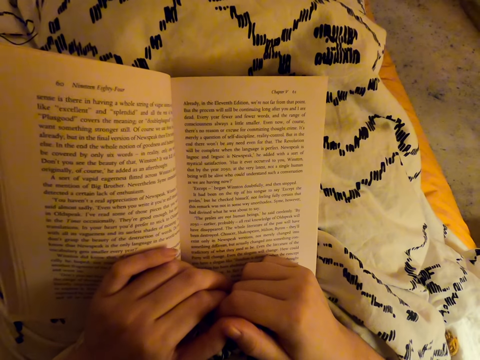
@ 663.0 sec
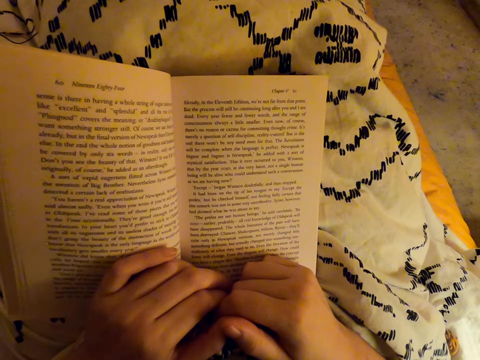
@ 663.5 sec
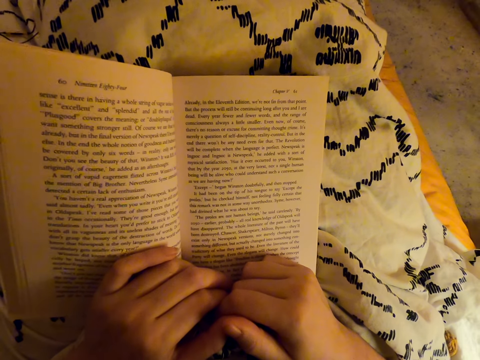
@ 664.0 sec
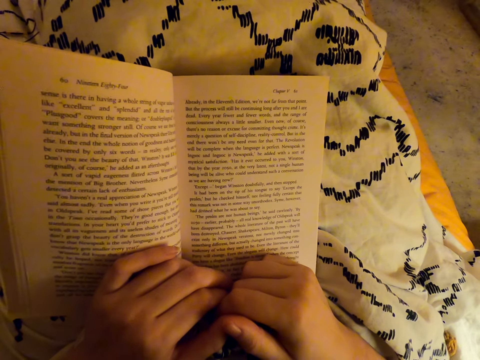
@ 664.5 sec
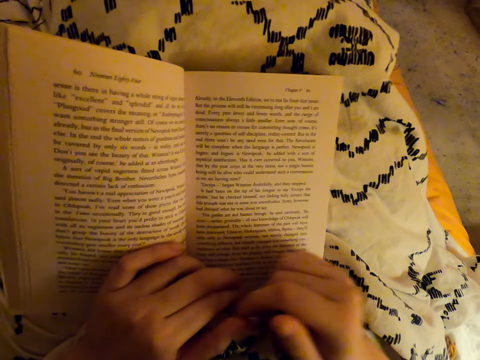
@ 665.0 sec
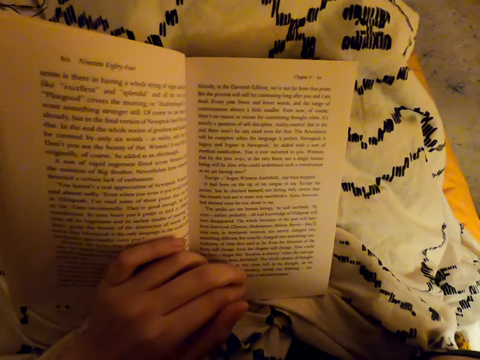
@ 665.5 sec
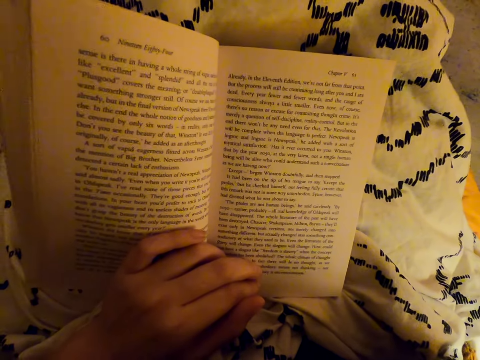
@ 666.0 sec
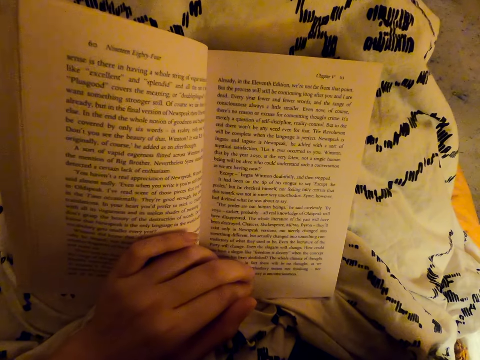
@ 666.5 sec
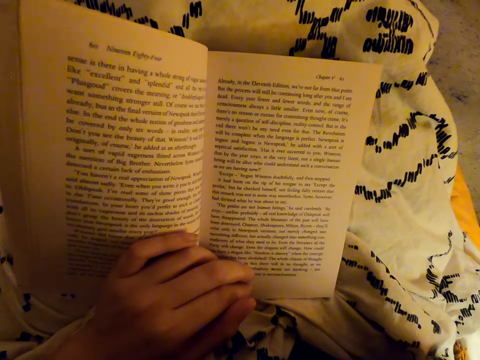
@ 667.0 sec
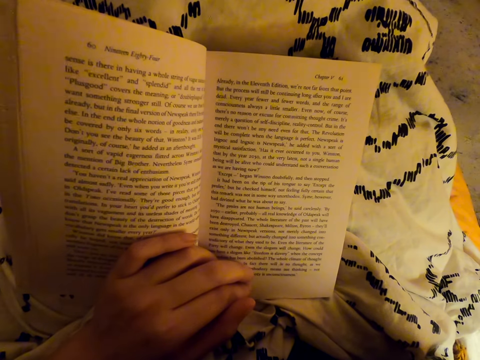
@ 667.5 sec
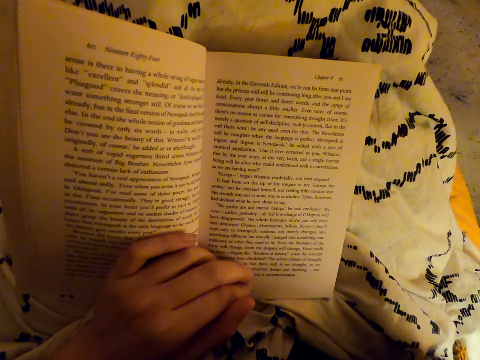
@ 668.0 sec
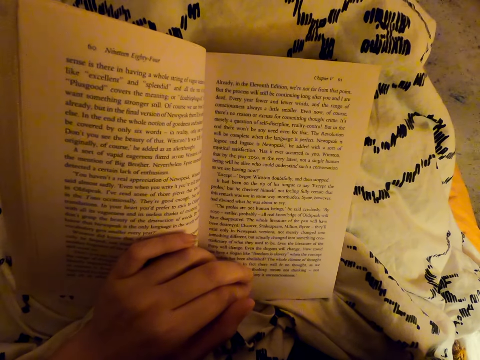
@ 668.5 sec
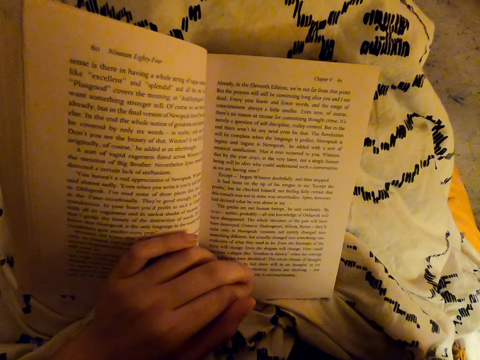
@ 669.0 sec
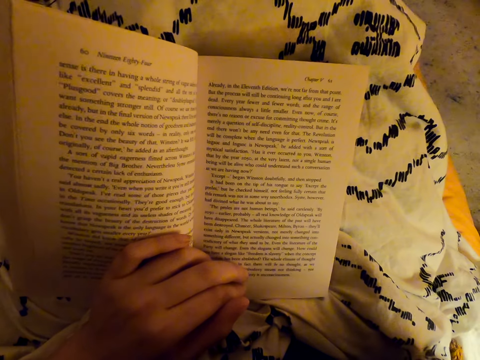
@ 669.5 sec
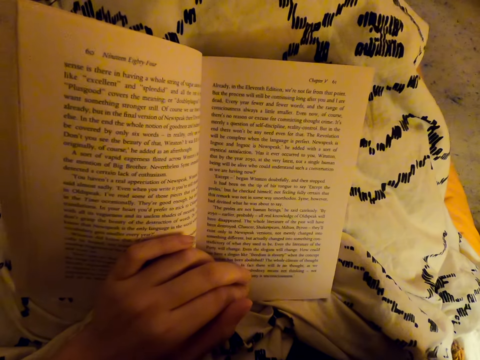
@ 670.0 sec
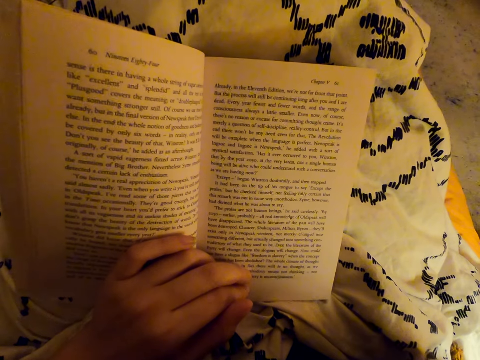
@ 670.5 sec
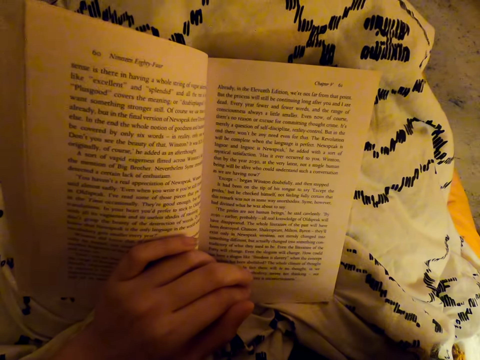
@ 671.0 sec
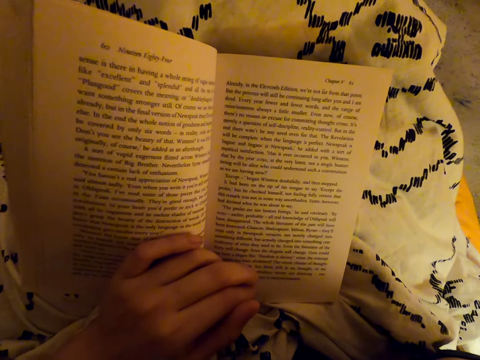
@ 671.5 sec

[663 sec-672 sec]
The camera wearer raises a hand. They fix the camera.

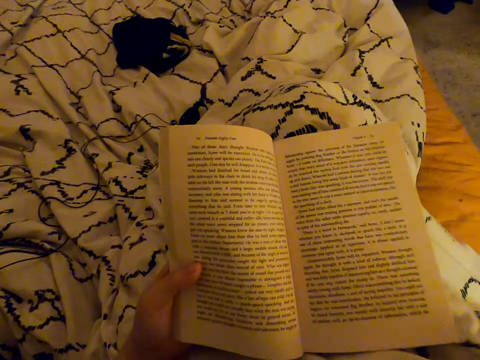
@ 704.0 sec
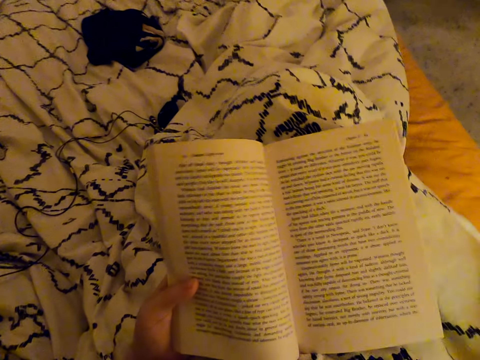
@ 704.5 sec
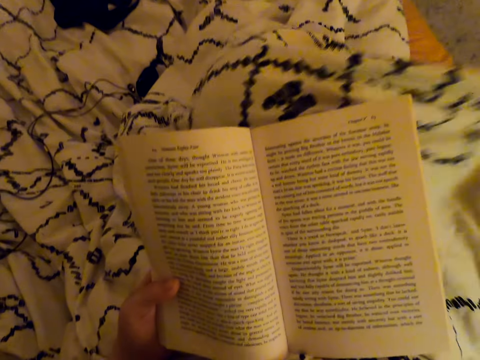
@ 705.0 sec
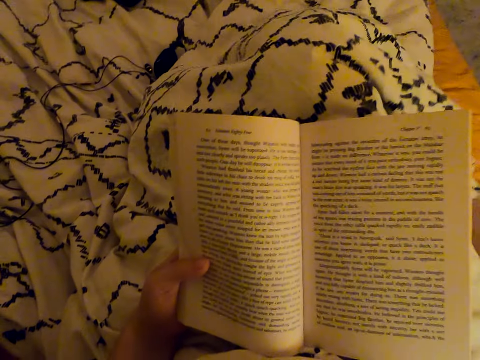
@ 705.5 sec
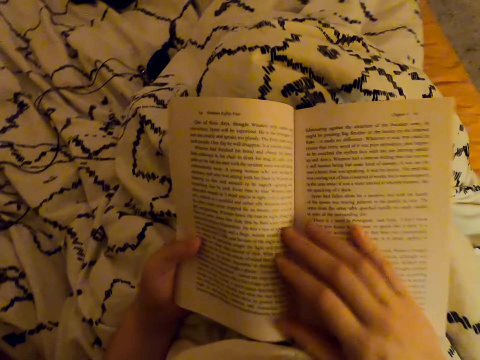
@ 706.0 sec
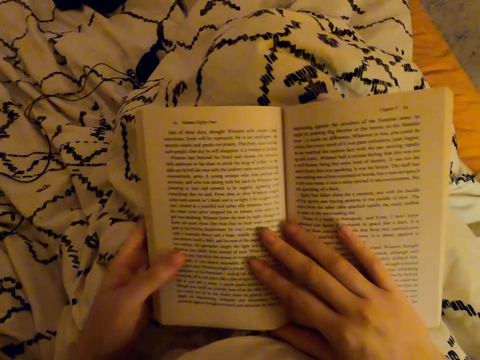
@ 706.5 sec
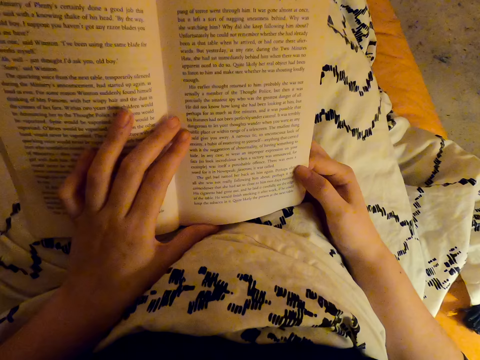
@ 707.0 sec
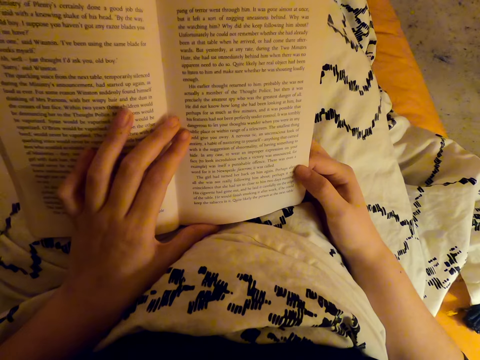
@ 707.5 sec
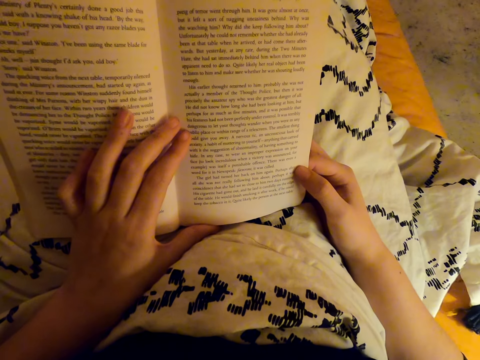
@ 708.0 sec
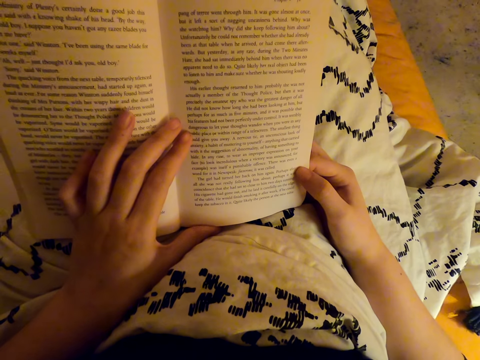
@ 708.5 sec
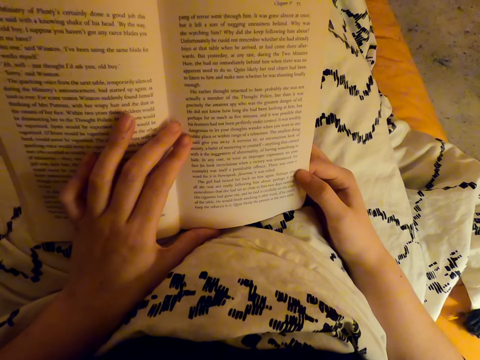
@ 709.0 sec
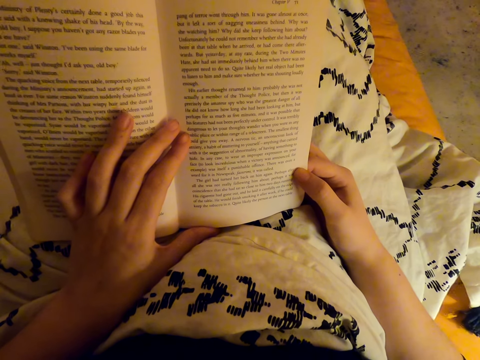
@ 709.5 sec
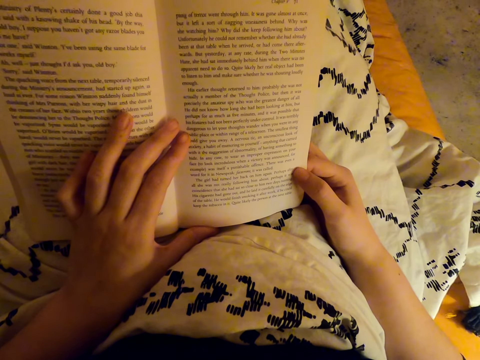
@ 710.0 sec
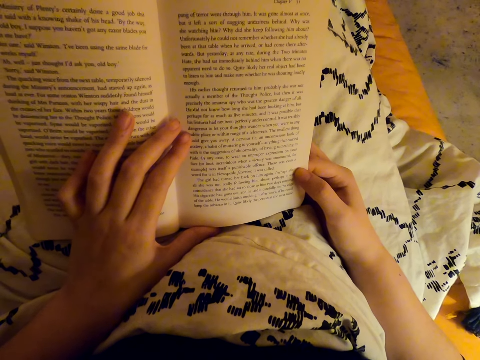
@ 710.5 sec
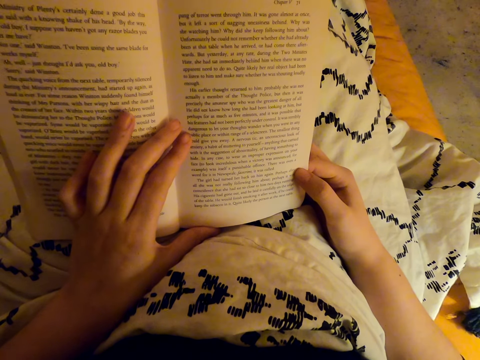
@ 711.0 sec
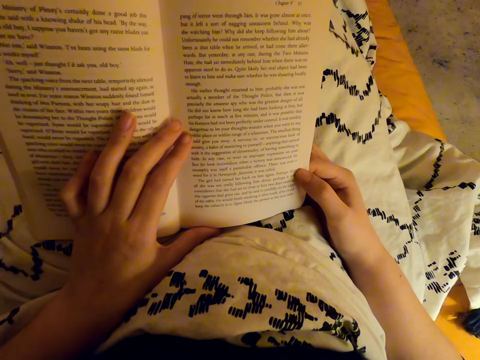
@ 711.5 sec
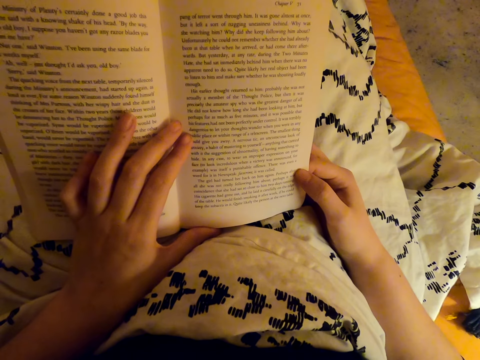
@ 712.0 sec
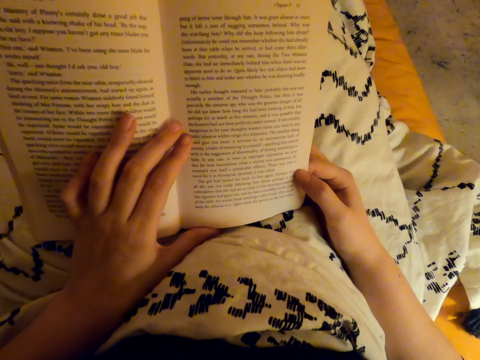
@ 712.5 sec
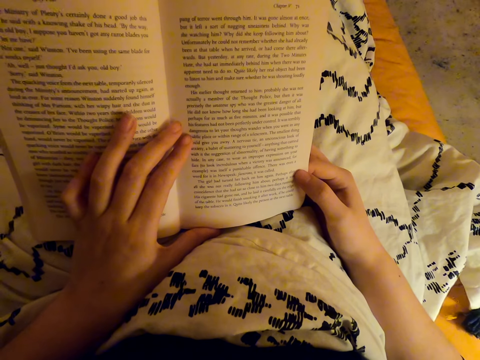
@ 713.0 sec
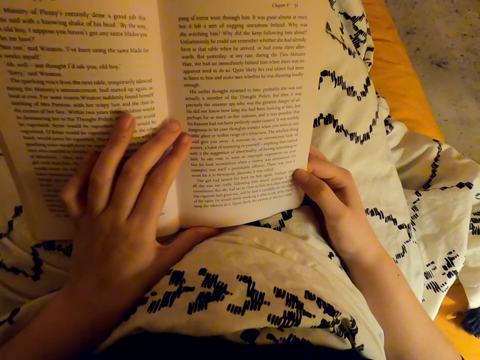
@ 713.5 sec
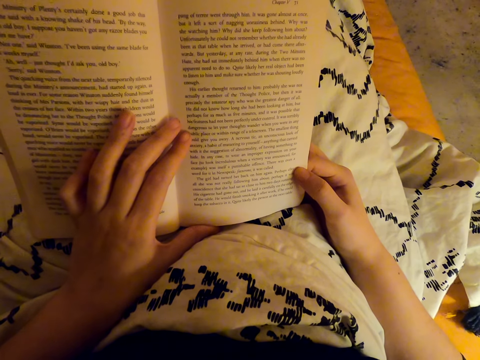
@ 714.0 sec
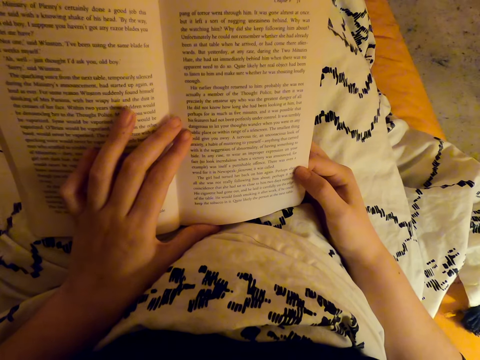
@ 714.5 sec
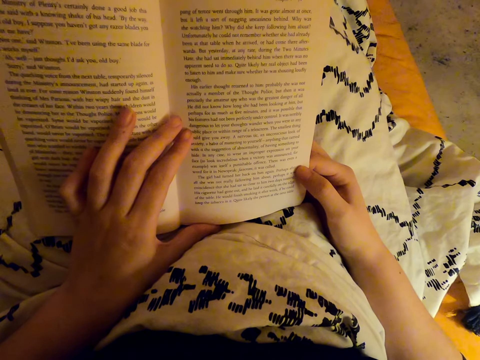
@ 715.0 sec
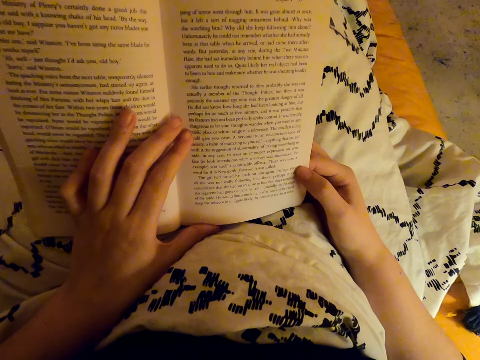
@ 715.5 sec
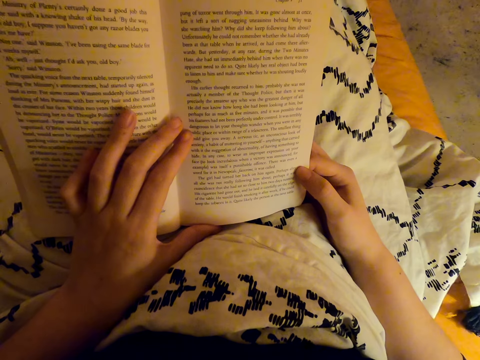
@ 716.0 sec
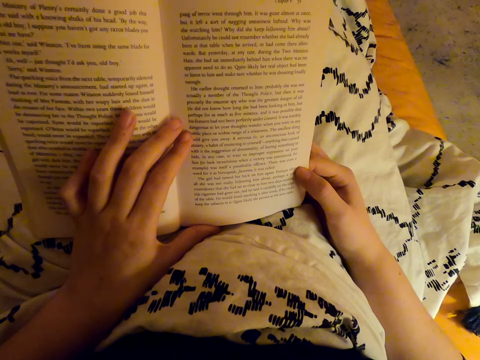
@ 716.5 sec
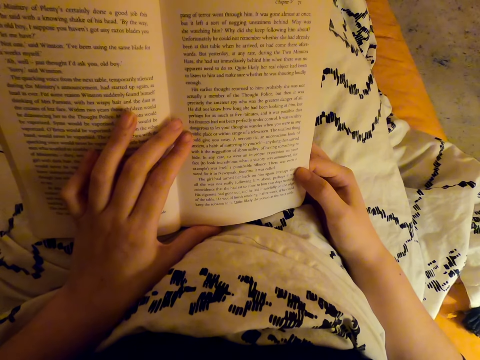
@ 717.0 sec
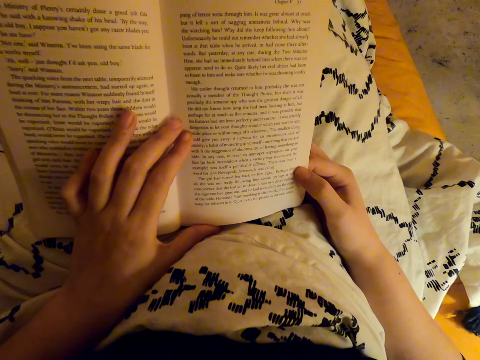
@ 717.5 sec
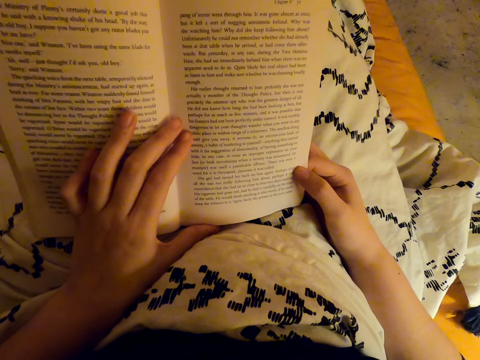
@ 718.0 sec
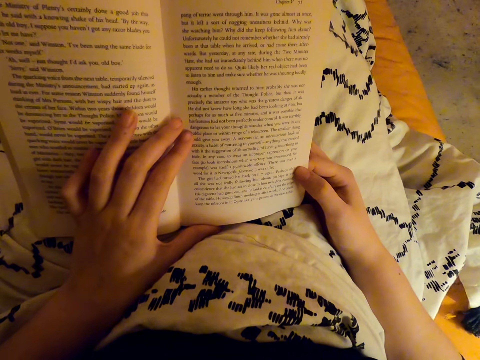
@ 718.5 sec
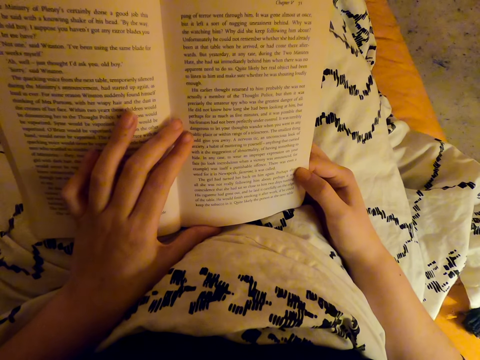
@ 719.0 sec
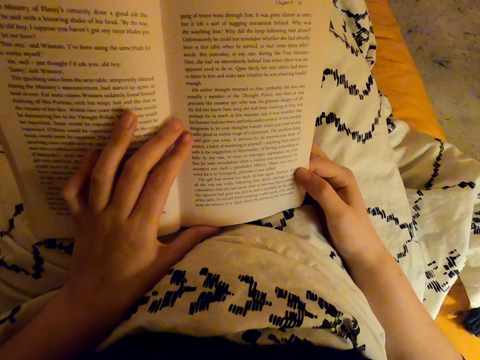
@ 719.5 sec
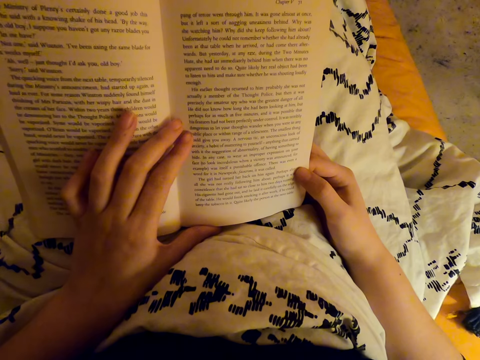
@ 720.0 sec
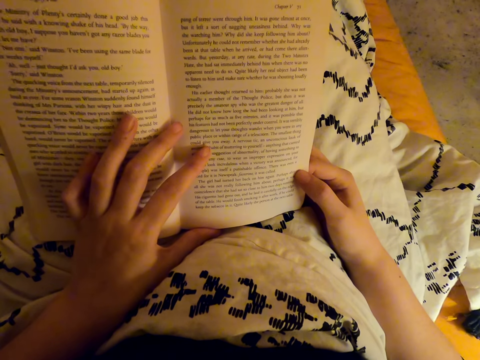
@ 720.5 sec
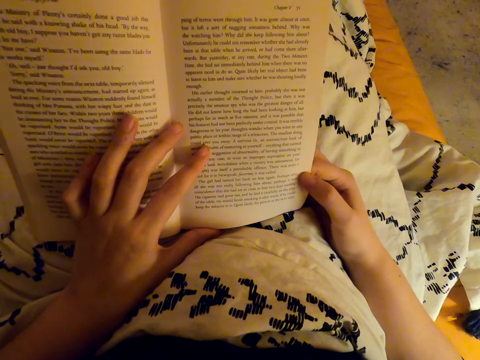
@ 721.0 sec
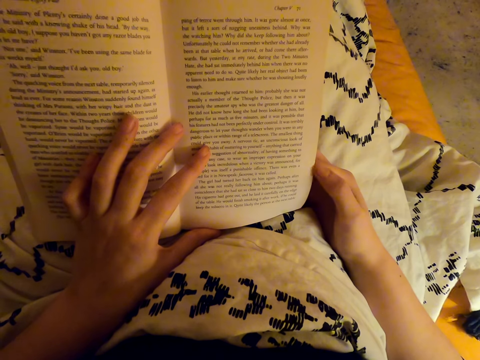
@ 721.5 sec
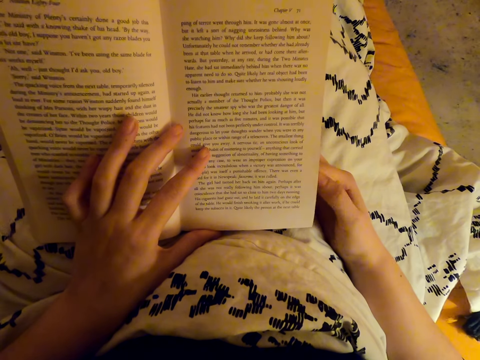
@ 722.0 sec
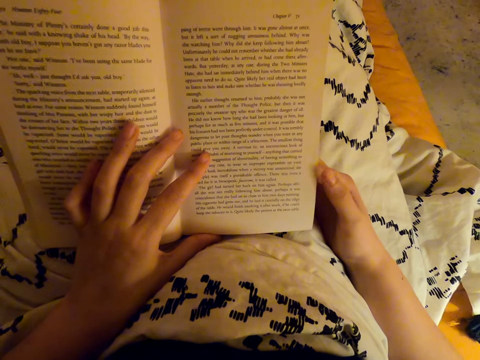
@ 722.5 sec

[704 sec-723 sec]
The camera wearer stretches a sheet. They read the book.
